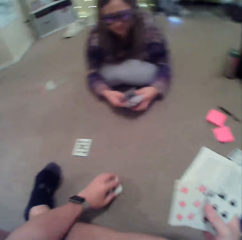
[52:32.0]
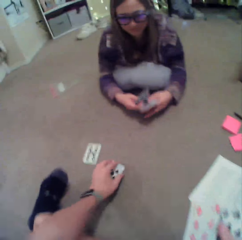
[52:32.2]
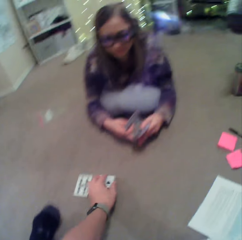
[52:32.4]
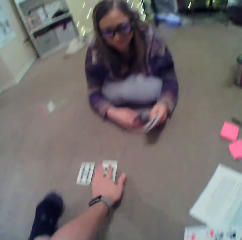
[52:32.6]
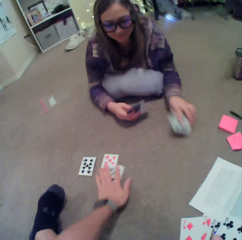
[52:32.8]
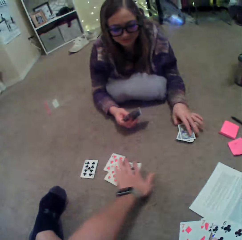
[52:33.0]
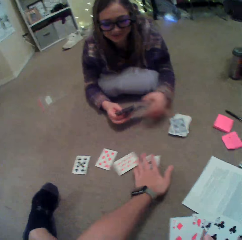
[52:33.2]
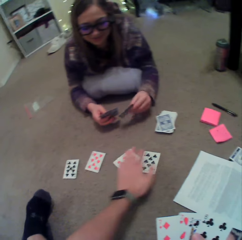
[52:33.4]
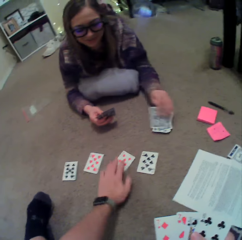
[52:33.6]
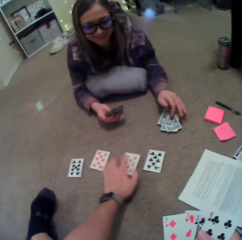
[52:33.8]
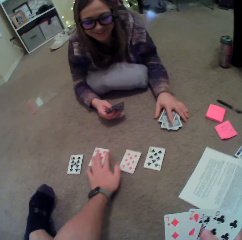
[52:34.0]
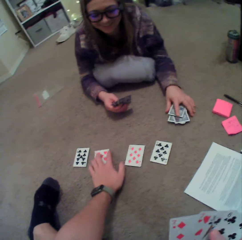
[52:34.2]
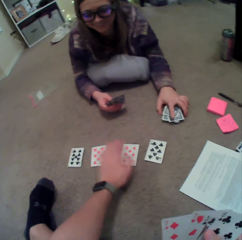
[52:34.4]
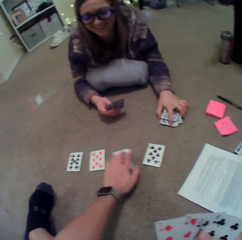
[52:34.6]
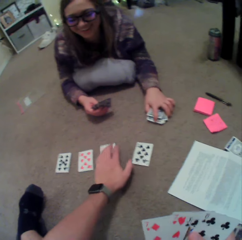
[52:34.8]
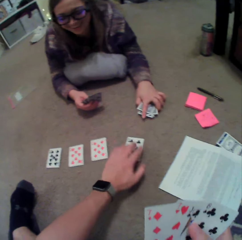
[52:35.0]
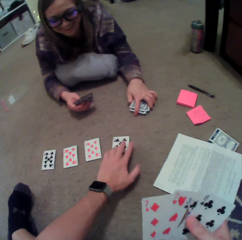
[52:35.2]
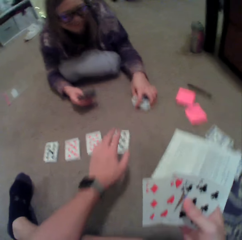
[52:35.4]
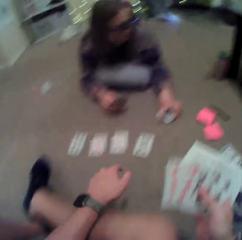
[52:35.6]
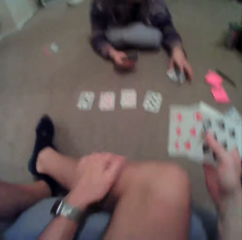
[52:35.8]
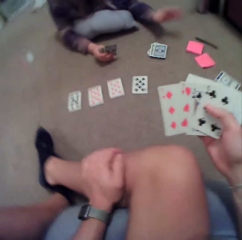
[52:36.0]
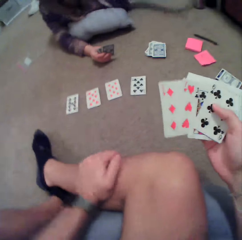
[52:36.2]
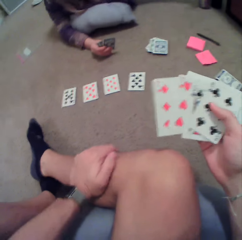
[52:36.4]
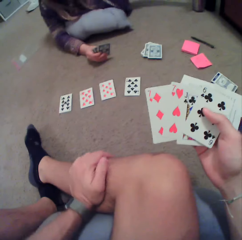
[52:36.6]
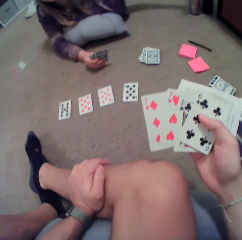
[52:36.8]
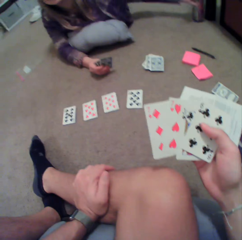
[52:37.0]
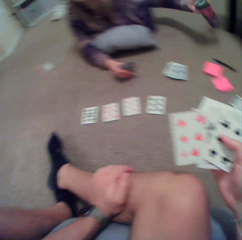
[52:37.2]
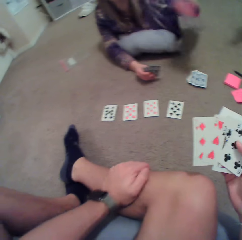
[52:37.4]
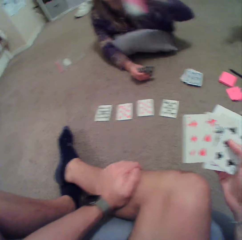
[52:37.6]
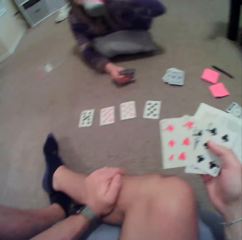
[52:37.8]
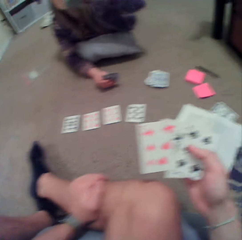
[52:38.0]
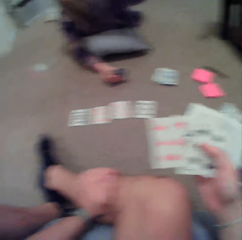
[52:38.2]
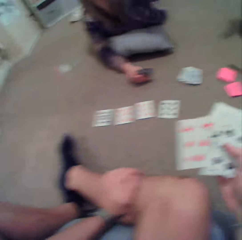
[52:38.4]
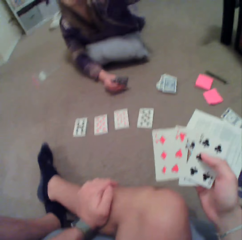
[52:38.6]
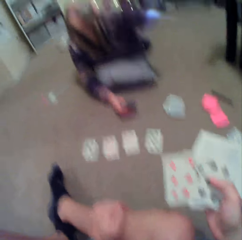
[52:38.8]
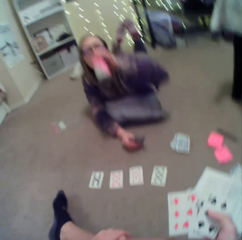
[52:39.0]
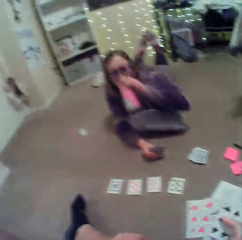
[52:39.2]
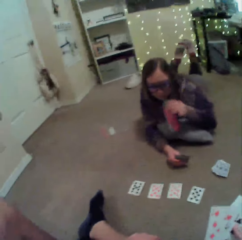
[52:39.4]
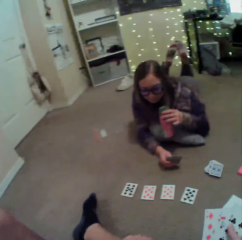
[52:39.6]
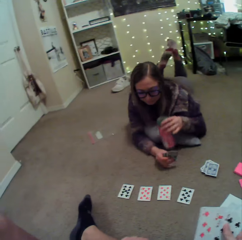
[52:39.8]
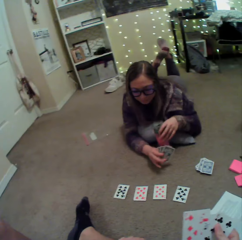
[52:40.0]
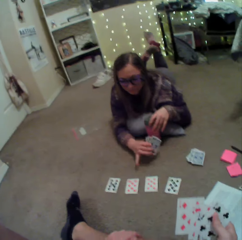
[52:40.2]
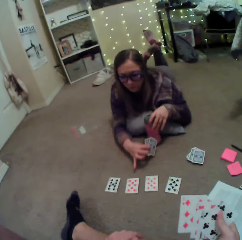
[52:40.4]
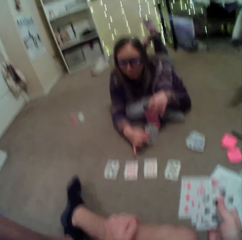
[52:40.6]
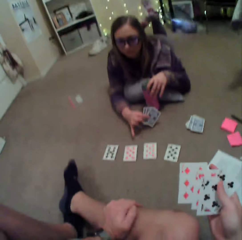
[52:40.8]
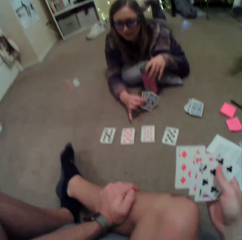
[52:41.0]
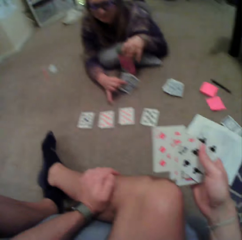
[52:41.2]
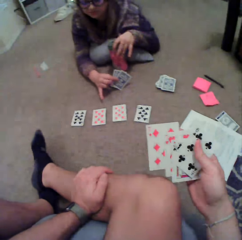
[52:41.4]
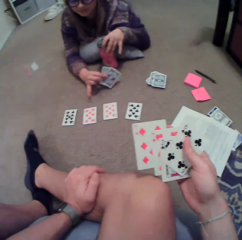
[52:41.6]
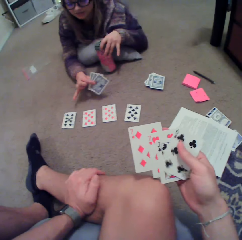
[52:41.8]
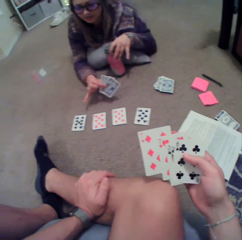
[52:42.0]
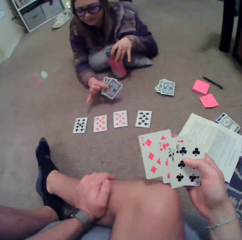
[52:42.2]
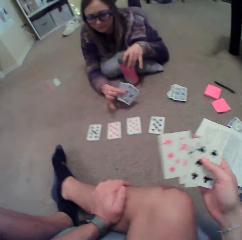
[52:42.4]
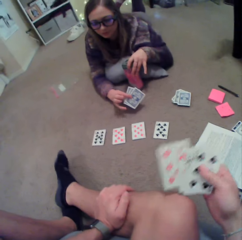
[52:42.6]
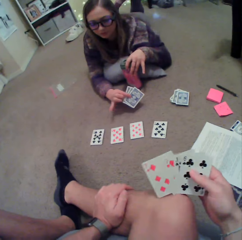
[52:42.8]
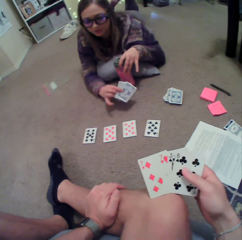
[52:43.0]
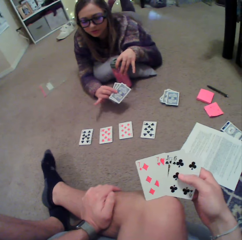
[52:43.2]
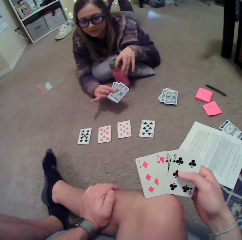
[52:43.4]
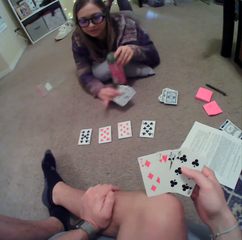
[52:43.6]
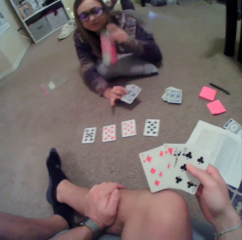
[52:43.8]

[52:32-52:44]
The camera wearer puts the cards down and moves the cards. A lady puts the cards down and holds the cards. The camera wearer moves the cards. The lady picks up a bottle of water, holds the water bottle, drinks the water, and puts down the water bottle. The camera wearer shakes his leg. The lady points at the cards.

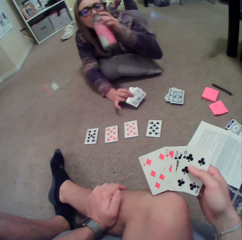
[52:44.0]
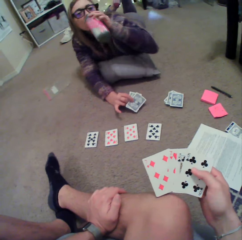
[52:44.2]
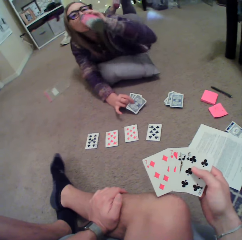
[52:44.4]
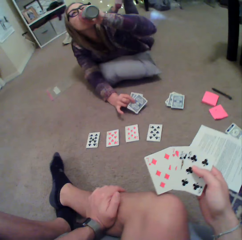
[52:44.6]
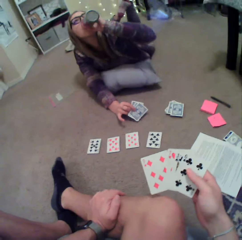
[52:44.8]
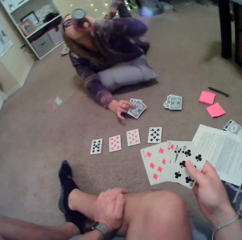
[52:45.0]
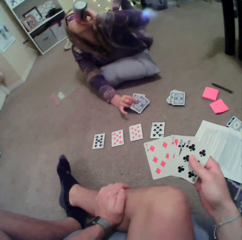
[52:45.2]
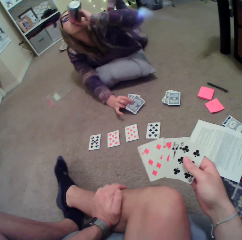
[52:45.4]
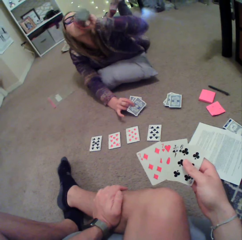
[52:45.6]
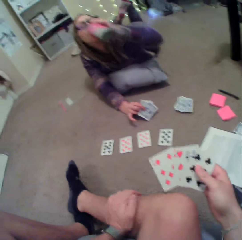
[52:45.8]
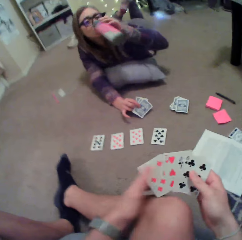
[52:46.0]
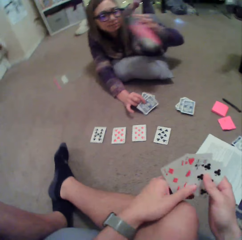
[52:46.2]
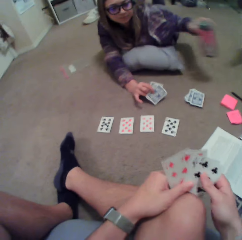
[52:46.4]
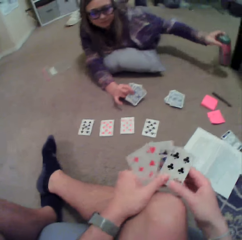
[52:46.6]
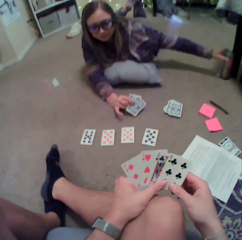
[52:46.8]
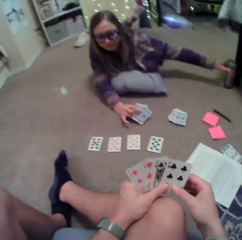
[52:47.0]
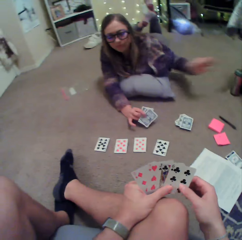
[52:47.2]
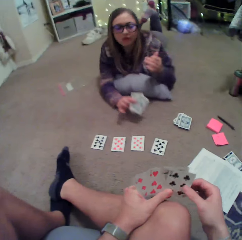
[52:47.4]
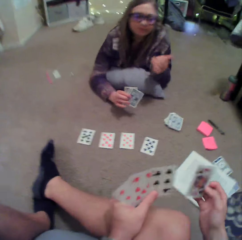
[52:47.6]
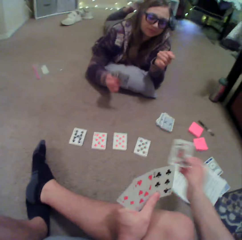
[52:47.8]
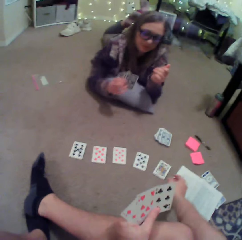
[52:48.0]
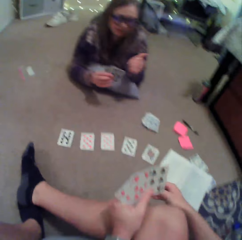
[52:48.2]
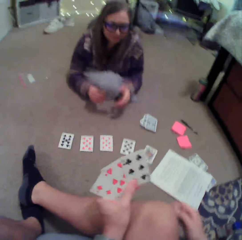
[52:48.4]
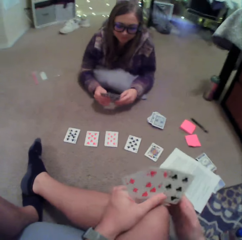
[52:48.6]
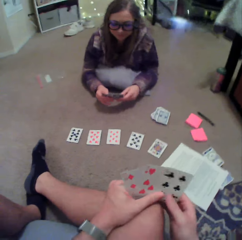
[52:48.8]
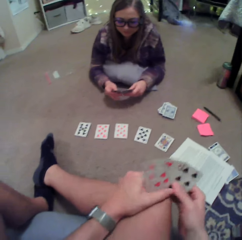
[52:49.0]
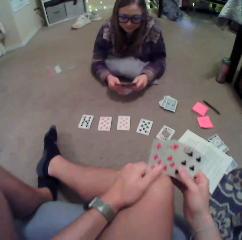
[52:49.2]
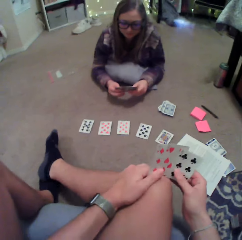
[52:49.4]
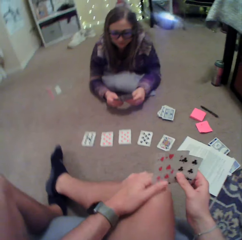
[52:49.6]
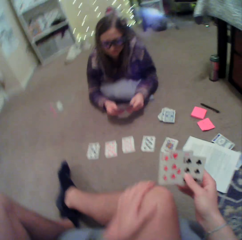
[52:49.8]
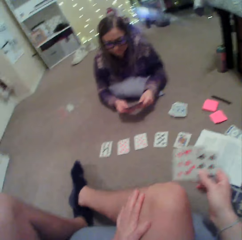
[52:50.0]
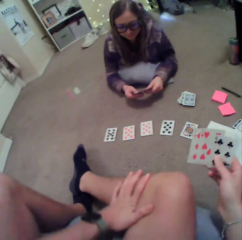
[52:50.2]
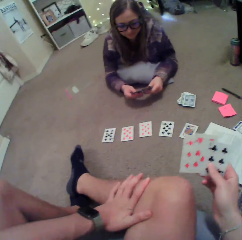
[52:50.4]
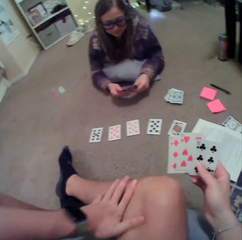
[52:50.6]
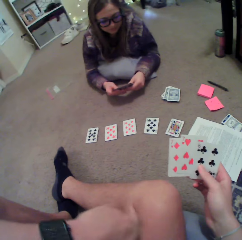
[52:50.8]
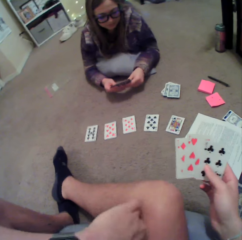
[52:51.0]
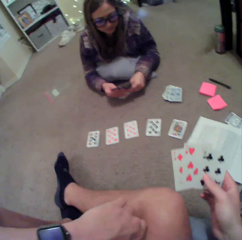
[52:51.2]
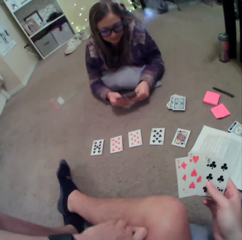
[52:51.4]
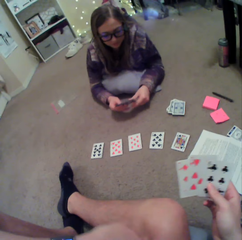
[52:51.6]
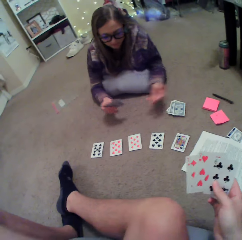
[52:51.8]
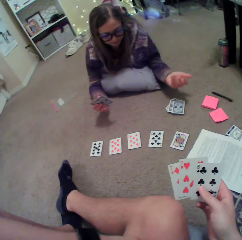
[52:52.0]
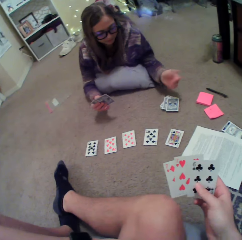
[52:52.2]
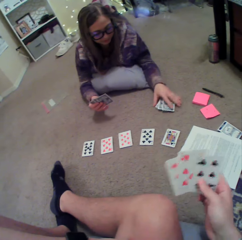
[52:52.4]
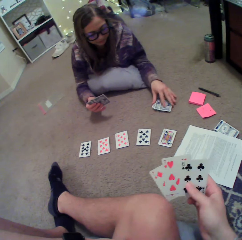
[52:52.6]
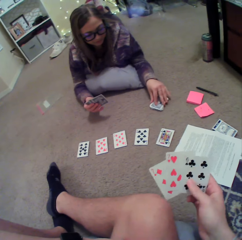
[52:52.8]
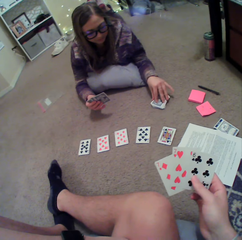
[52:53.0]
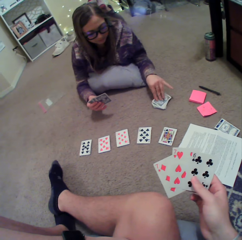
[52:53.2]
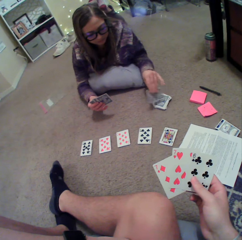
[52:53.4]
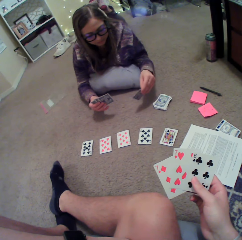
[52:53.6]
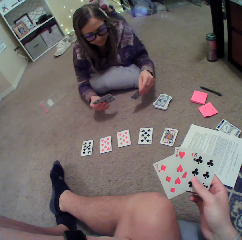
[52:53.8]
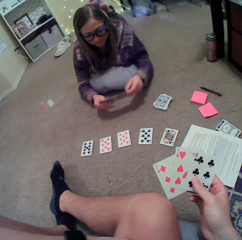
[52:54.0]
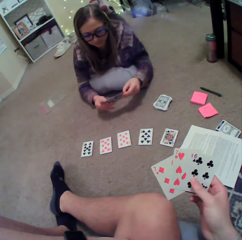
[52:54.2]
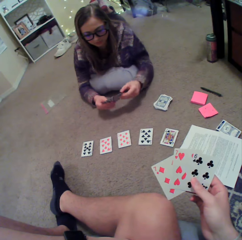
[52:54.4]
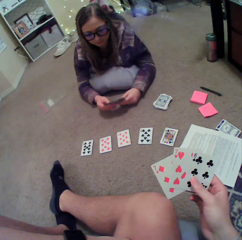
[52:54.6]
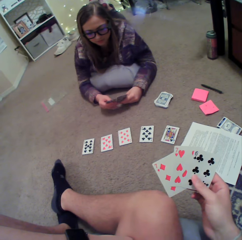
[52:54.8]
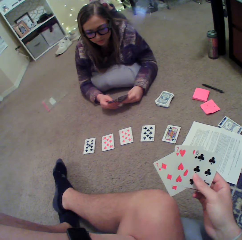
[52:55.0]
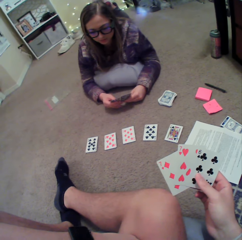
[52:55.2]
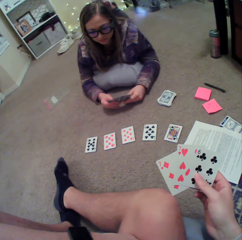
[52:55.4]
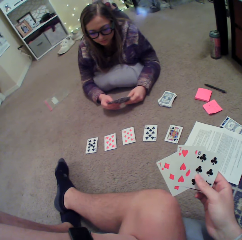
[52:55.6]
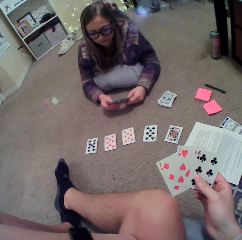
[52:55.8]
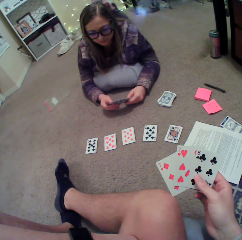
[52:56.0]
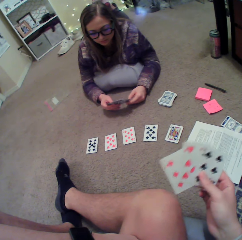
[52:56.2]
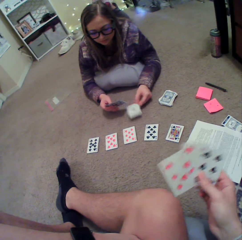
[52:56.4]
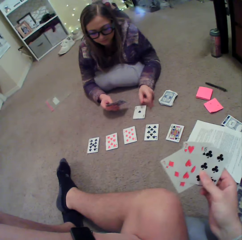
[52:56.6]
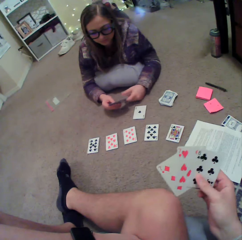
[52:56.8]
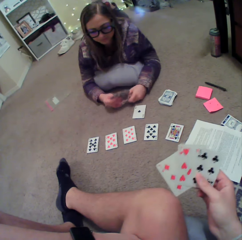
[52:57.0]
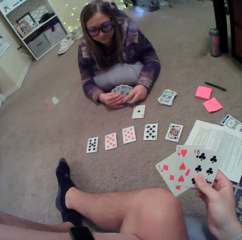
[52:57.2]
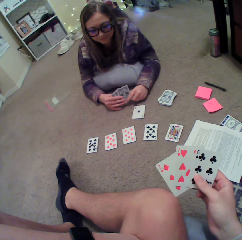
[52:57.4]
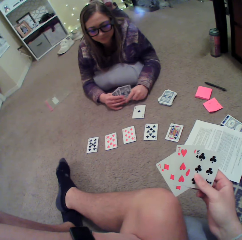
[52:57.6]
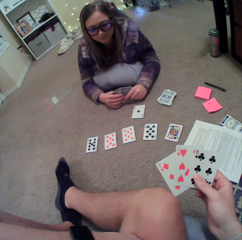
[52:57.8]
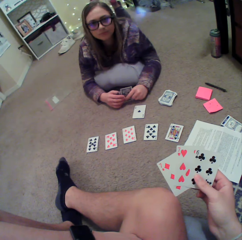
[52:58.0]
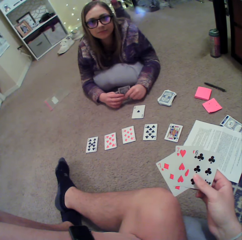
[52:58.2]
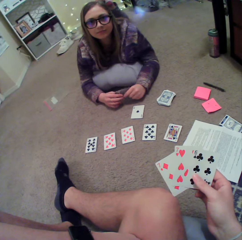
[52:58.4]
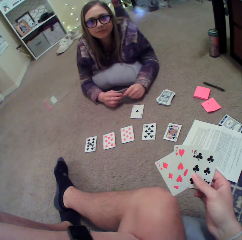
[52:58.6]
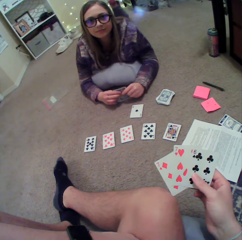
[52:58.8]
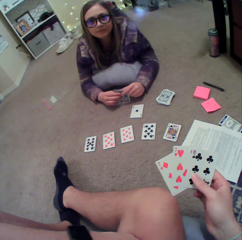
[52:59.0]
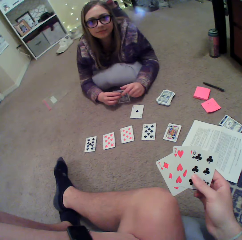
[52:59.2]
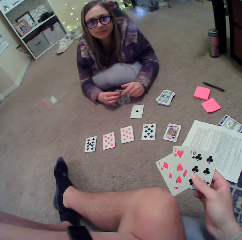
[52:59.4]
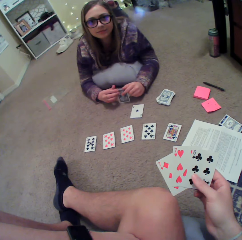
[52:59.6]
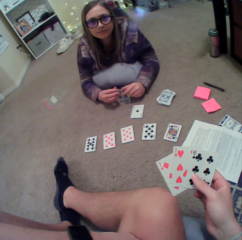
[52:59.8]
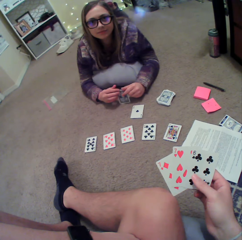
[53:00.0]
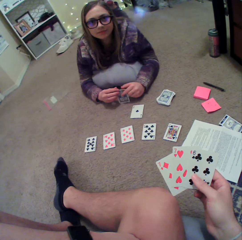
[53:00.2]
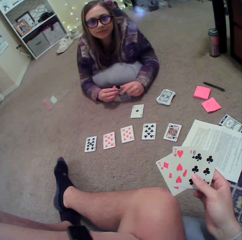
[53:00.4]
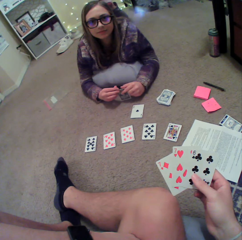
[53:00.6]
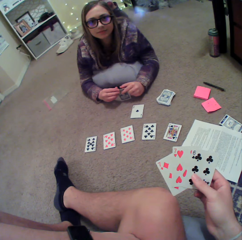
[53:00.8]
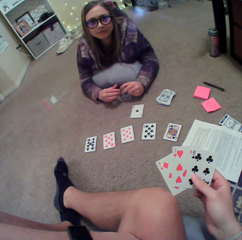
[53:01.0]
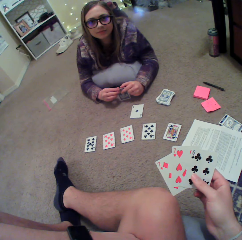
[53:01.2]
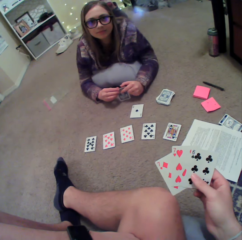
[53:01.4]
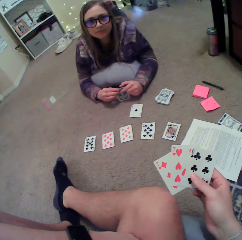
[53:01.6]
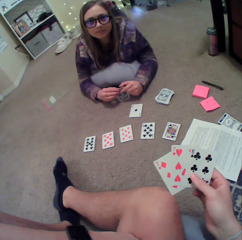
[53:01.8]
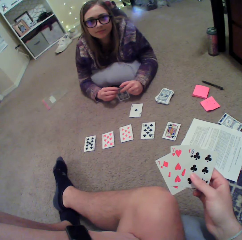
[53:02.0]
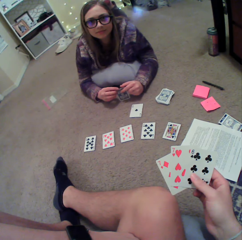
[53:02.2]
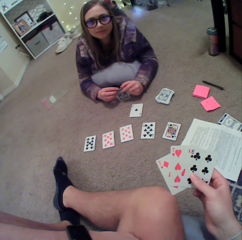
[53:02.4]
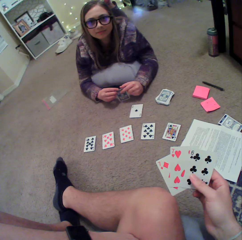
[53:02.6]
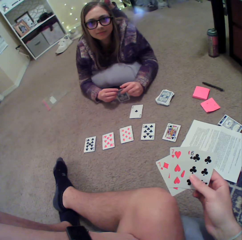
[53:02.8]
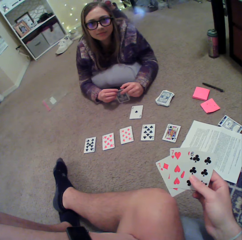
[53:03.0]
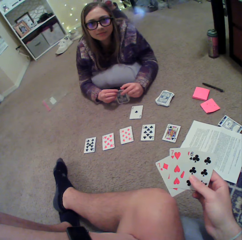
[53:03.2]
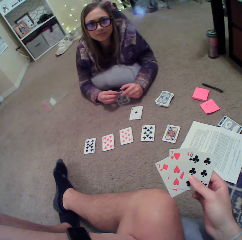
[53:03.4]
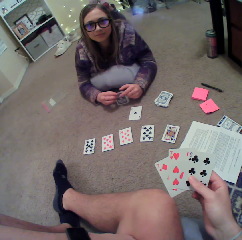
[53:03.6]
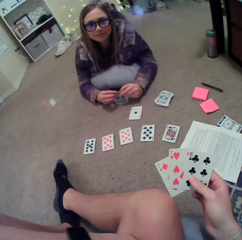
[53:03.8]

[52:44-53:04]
A lady drinks the water and puts down the water bottle. The camera wearer throws a card on the floor. The lady holds the cards. The camera wearer touches his leg and touches the cards. The lady moves her hand, gestures with her hand, picks up a card, puts the card down, and arranges the cards.
